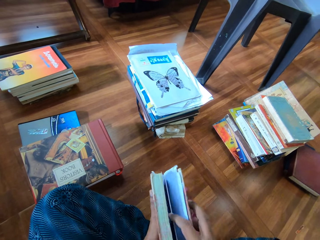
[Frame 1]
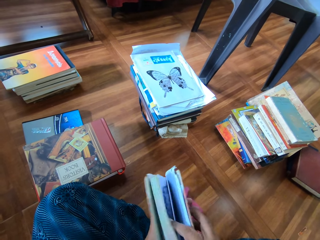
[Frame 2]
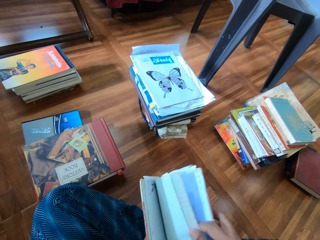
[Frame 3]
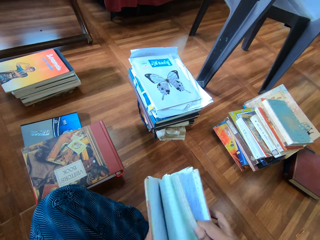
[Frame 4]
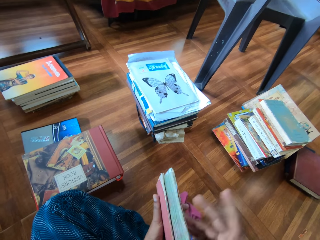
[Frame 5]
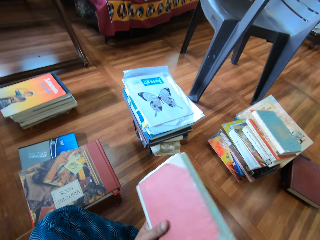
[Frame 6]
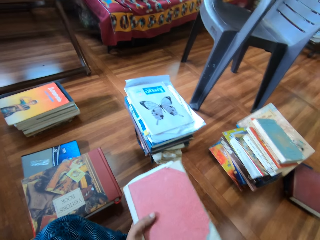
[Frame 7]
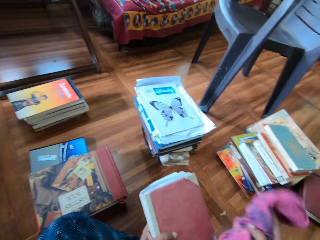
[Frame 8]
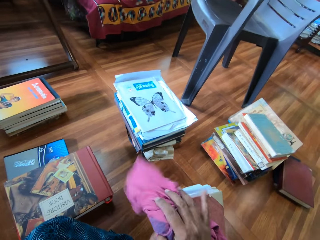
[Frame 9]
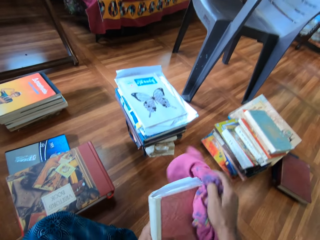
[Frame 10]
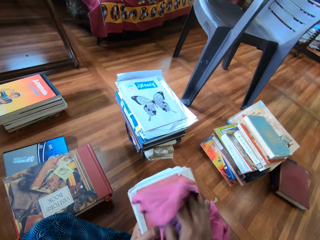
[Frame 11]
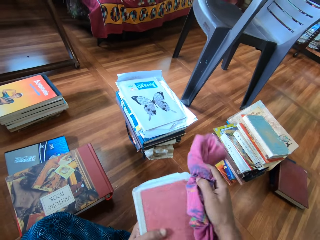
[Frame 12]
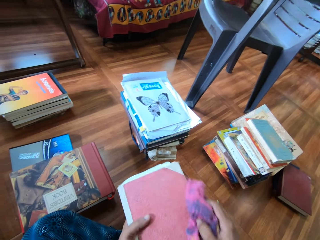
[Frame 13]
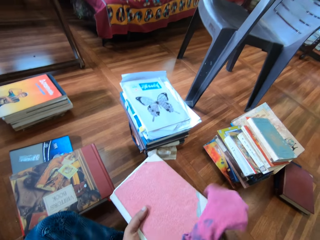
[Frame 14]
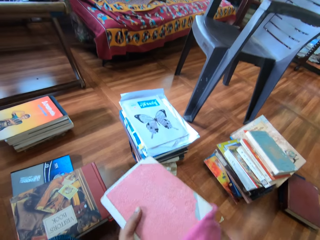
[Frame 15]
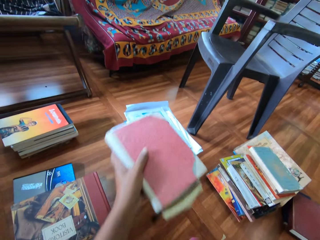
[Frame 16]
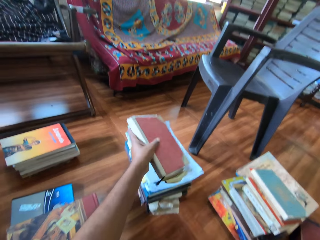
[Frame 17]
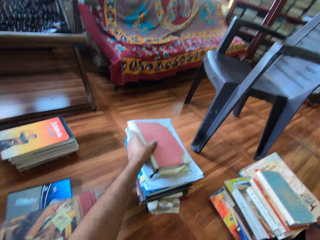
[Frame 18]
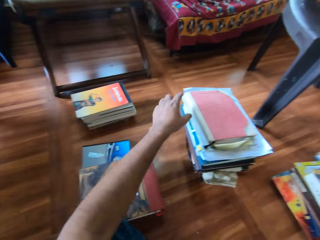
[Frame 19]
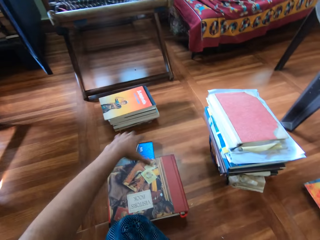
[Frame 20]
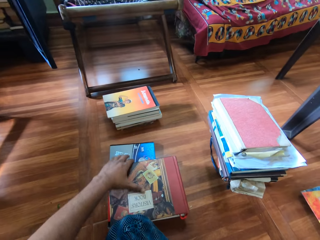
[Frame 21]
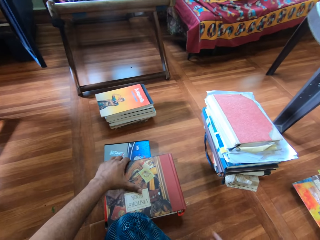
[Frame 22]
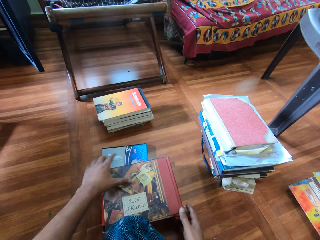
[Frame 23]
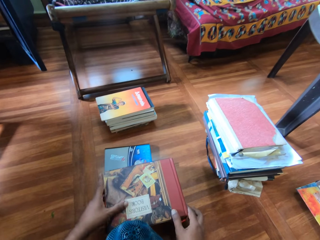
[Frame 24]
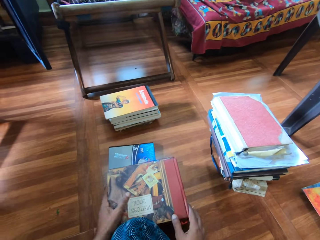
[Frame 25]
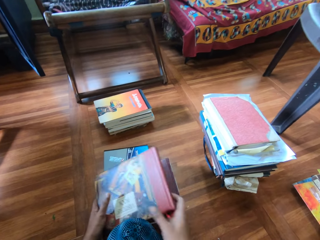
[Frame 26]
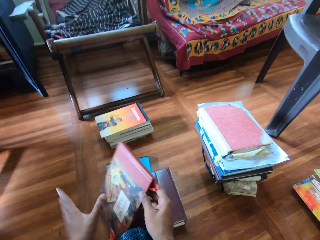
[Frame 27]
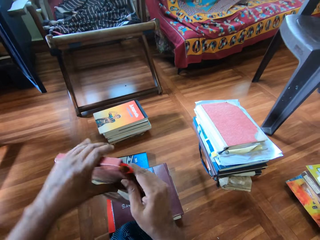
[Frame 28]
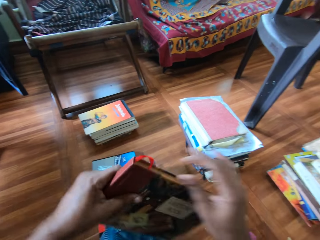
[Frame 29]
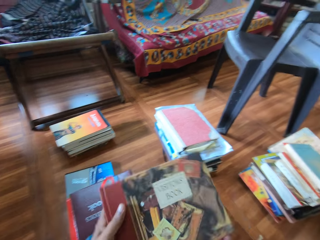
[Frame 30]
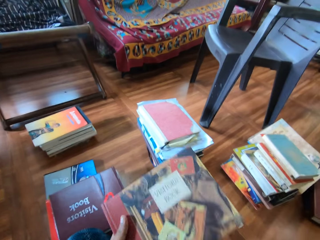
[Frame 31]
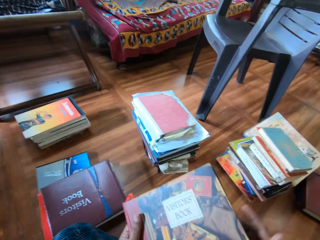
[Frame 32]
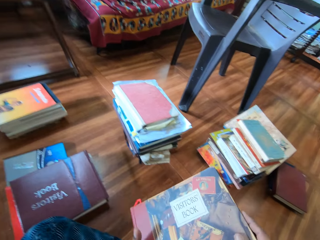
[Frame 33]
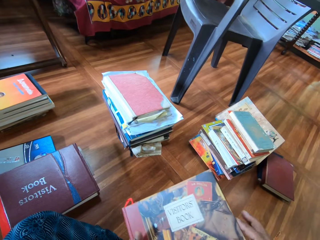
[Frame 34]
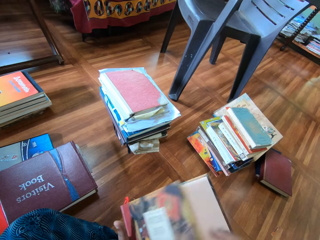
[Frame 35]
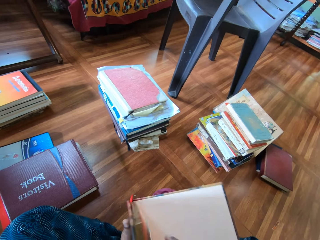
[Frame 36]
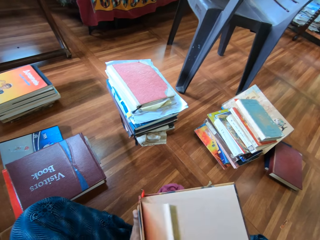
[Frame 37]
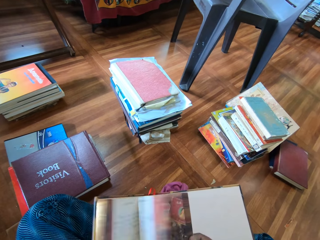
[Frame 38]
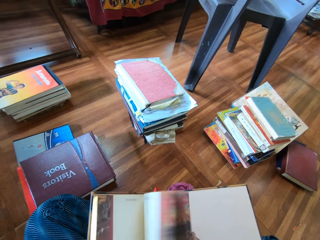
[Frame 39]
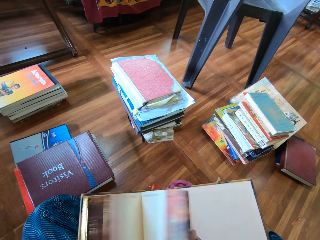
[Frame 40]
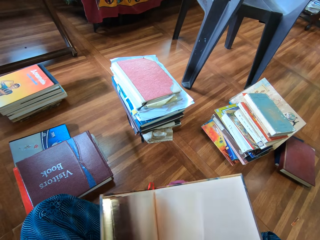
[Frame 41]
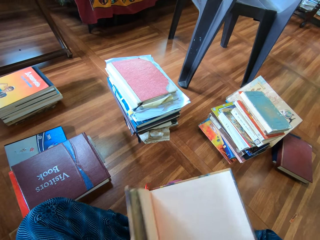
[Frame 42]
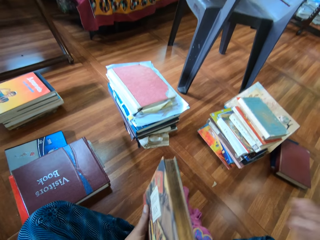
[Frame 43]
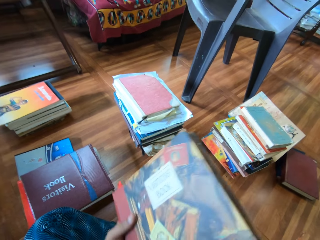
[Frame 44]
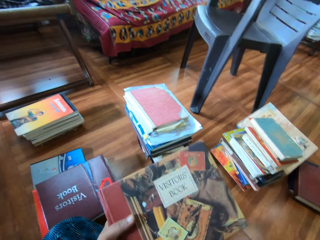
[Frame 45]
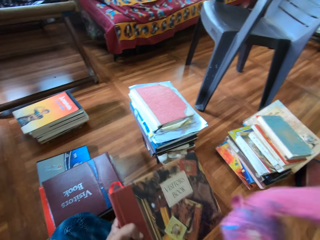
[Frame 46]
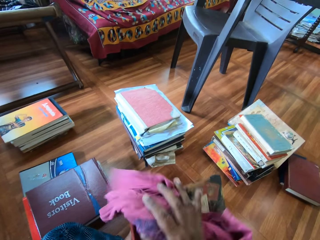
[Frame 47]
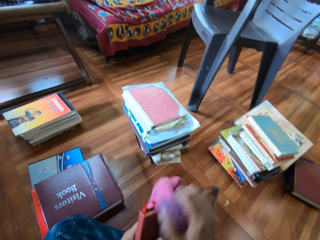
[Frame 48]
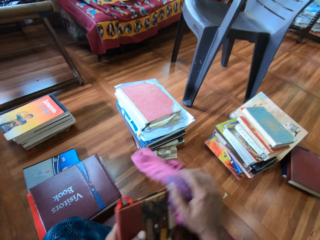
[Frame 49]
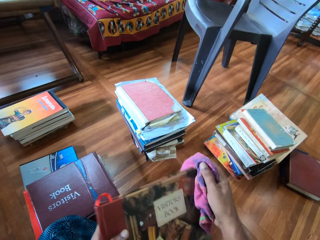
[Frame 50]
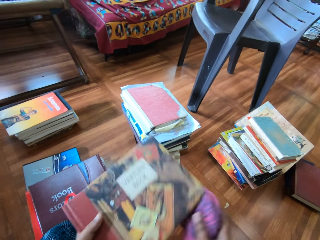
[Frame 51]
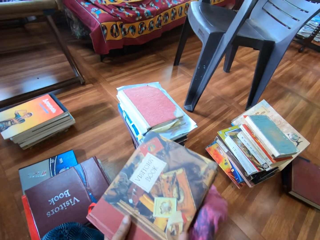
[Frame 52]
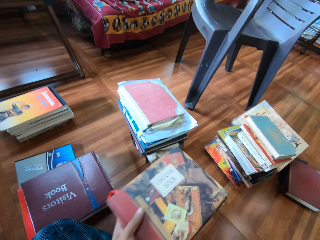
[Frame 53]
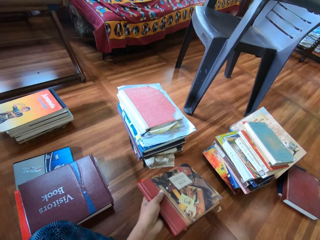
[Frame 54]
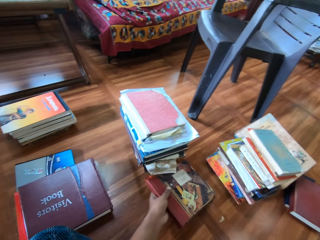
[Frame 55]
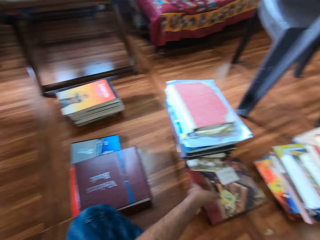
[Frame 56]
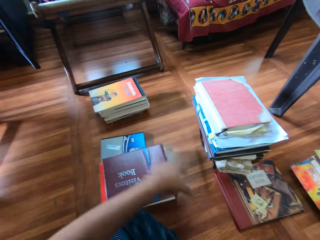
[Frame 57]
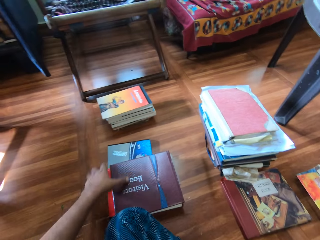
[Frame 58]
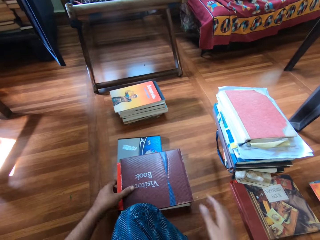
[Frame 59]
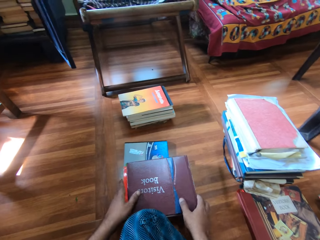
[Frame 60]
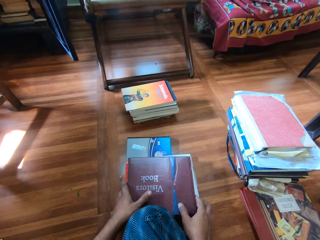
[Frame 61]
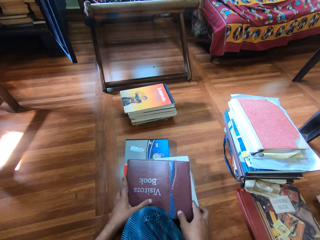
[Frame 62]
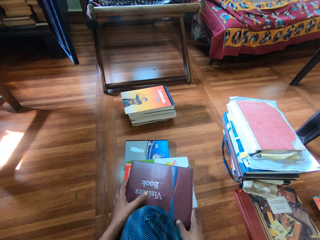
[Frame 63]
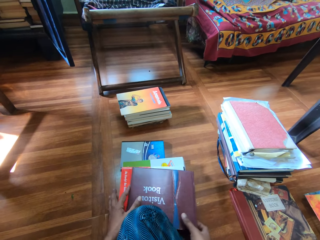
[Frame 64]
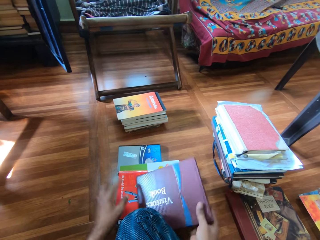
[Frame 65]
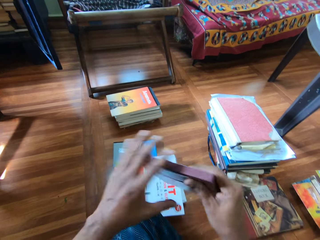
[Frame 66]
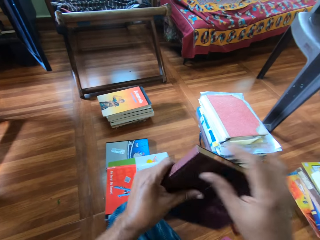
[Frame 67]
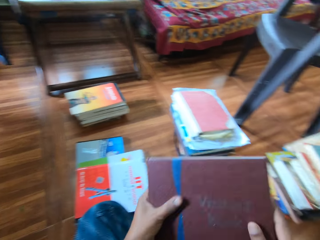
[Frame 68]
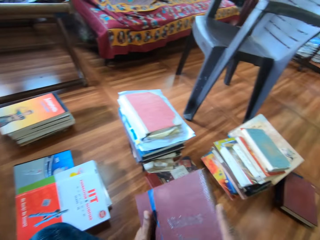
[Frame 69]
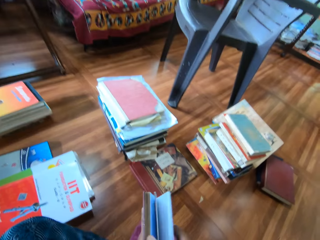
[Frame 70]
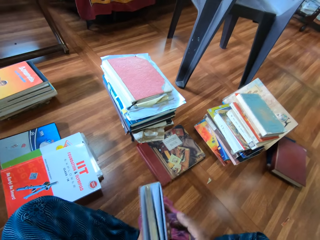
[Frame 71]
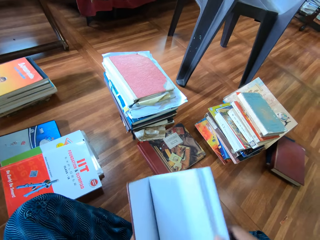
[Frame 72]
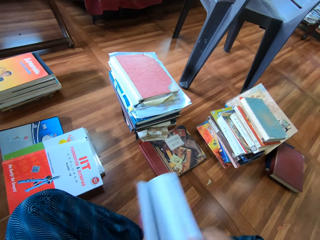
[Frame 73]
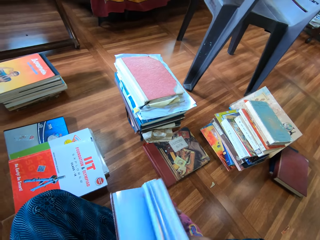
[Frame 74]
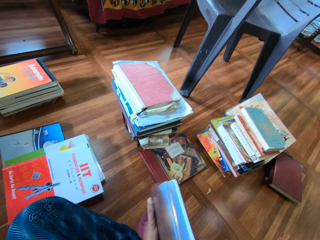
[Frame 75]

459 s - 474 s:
The camera wearer picks the piece of cloth from the floor with his right hand. He cleans the book with the cloth in his right hand. He drops the piece of cloth on the floor with his right hand. He drops the book on the pile of books with his left hand. He picks a book from the pile of books with his left hand. He holds the book with both hands. He opens the book. He picks the piece of cloth from the floor with his right hand. He cleans the book with the cloth in his right hand. He drops the piece of cloth on the floor with his right hand. He drops the book on the floor with his left hand. He picks a book from the pile of books with both hands. He flips the pages of the book with his right hand.

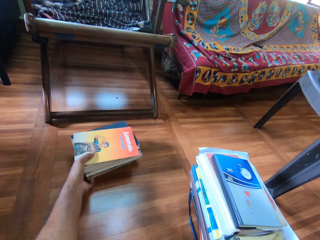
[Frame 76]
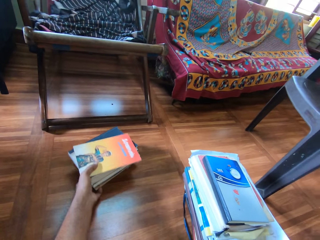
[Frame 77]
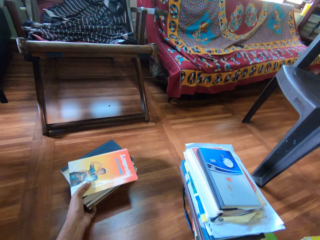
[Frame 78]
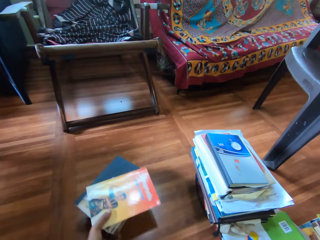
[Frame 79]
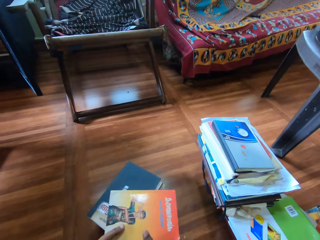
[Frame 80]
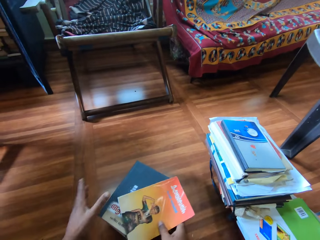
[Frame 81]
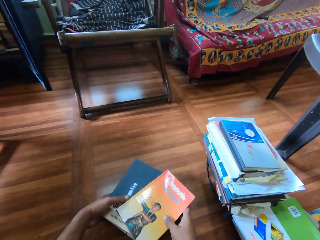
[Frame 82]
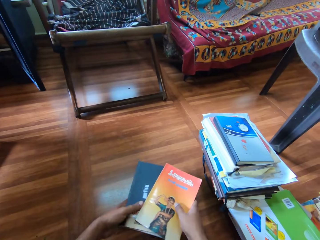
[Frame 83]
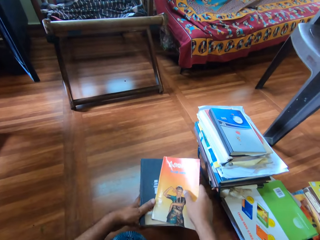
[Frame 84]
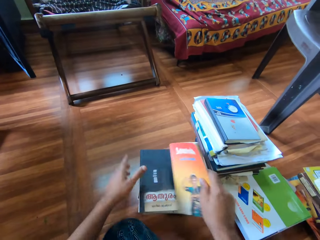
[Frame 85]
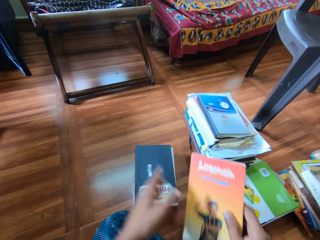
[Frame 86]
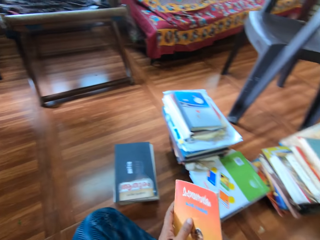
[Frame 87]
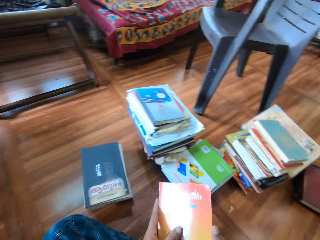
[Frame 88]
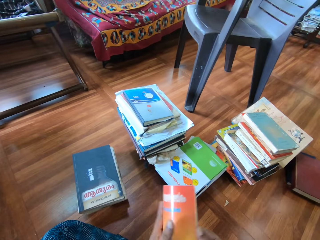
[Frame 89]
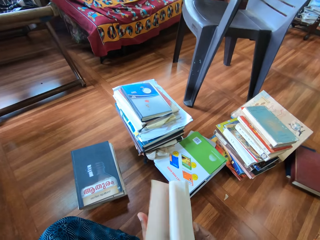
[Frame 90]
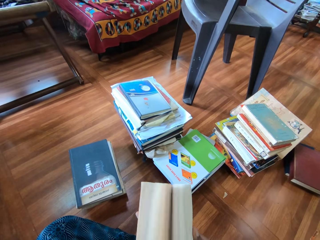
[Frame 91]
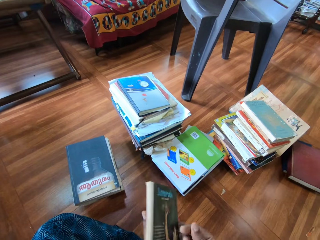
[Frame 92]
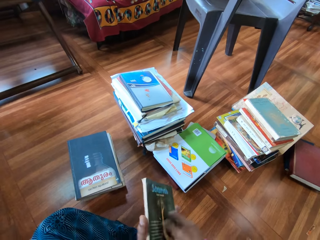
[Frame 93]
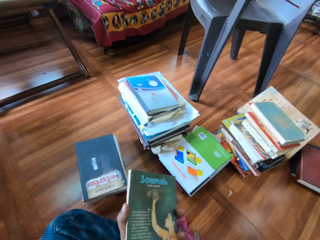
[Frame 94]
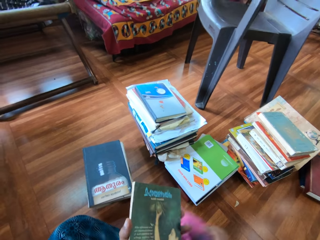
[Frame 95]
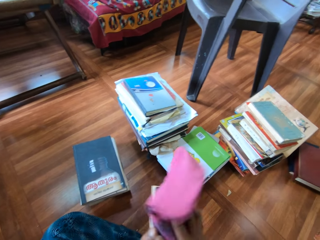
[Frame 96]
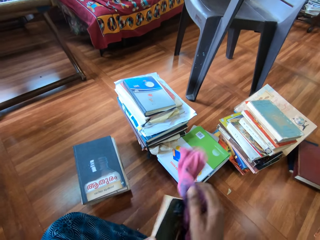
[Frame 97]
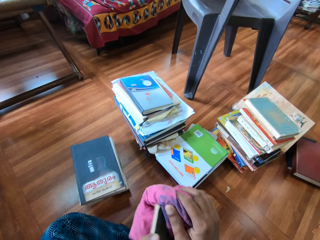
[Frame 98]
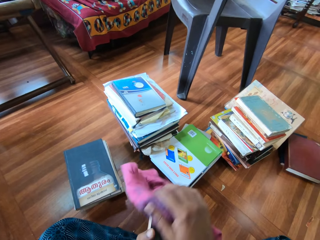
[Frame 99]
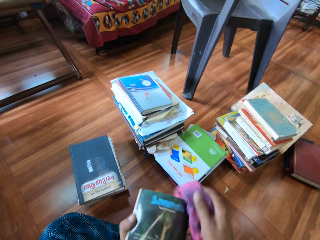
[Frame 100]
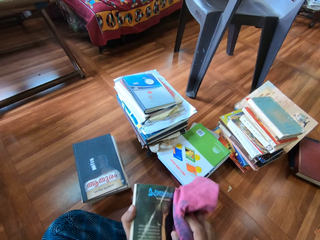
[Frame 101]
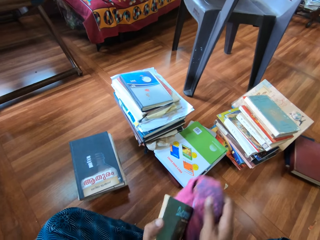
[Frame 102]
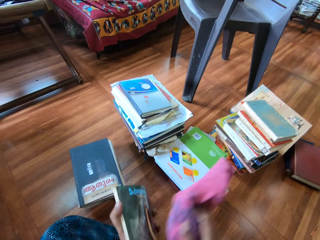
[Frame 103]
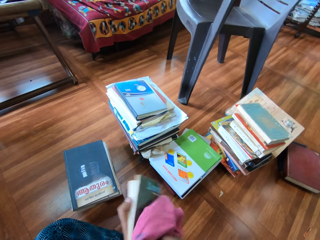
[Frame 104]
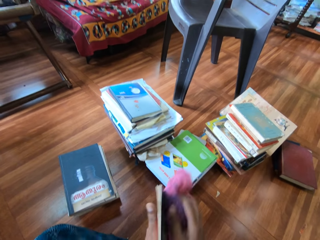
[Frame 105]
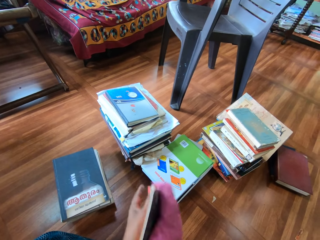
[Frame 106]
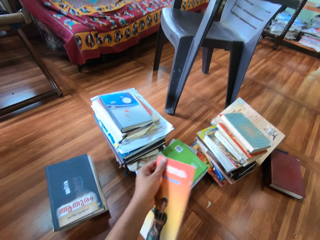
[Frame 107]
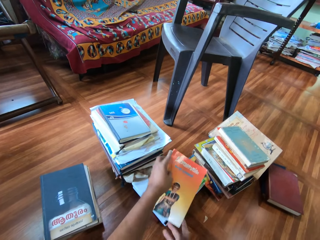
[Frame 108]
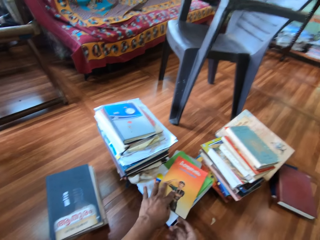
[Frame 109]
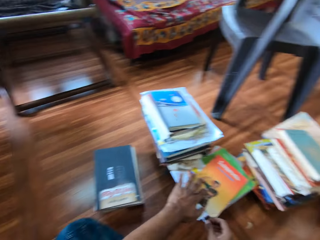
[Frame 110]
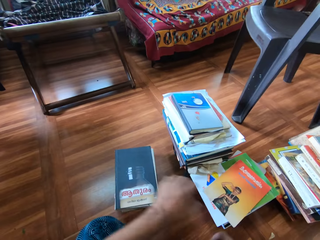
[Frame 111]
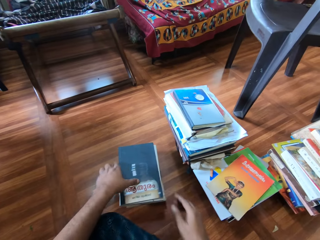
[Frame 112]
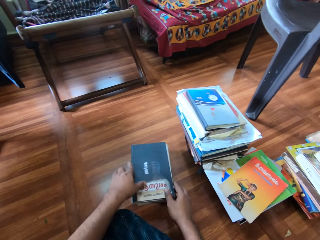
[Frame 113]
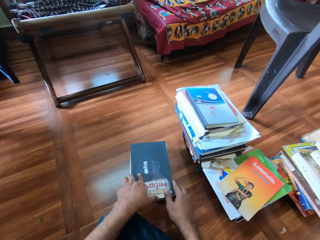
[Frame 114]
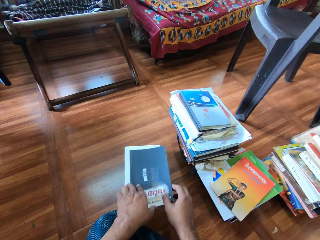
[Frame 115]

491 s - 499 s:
The camera wearer moves books. He holds the pile of books with both hands. He picks a book from the pile of books with his right hand. He holds the book with both hands. He flips the pages of the book with his right hand. He picks the piece of cloth from the floor with his right hand. He cleans the book with the cloth in his right hand. He drops the piece of cloth on the floor with his right hand. He drops the book on the pile of books with both hands. He picks a book from the pile of books with both hands.
